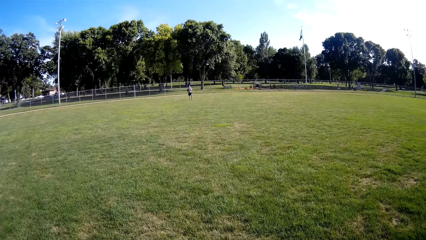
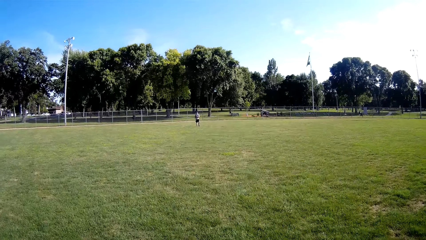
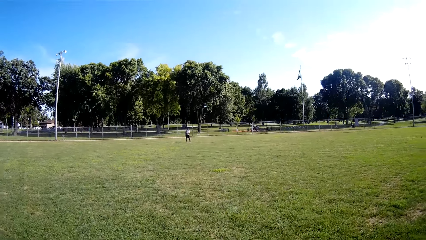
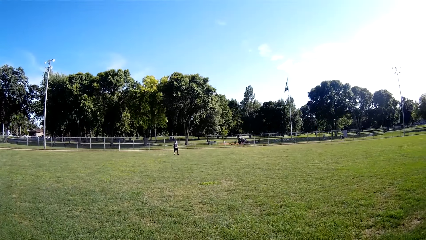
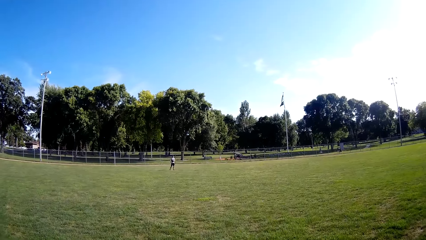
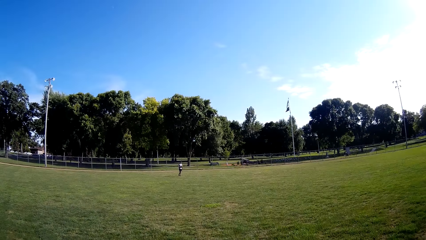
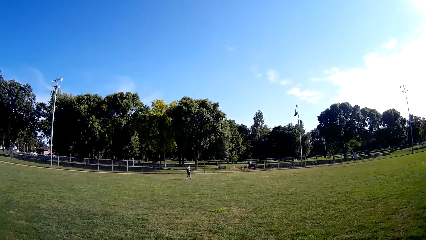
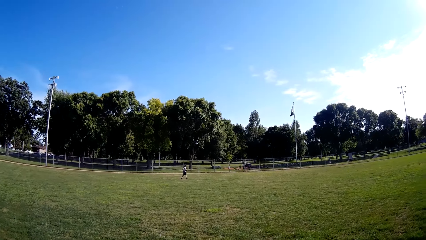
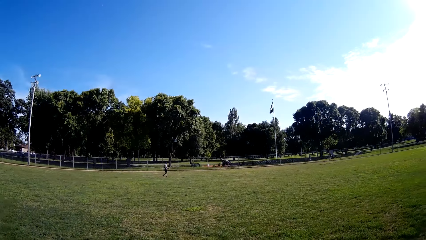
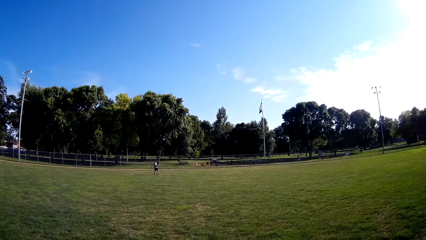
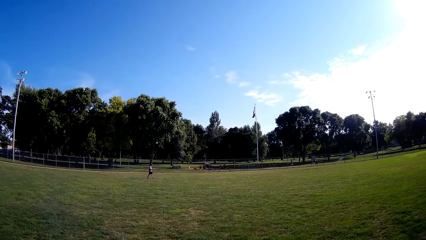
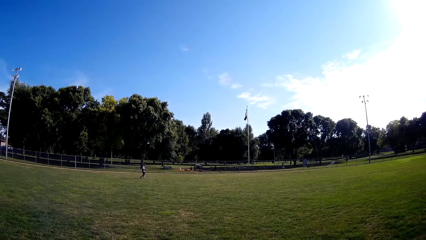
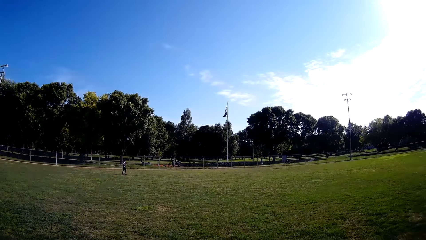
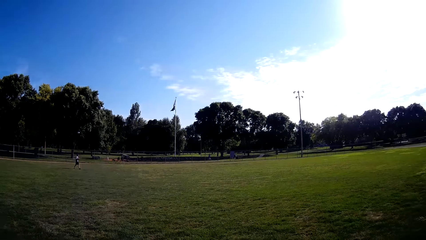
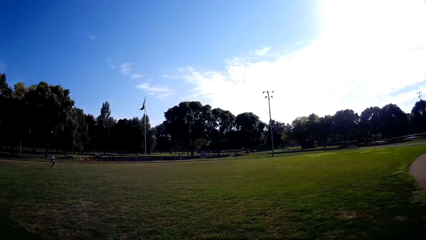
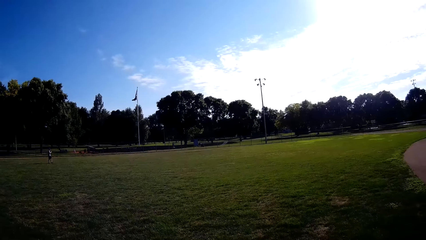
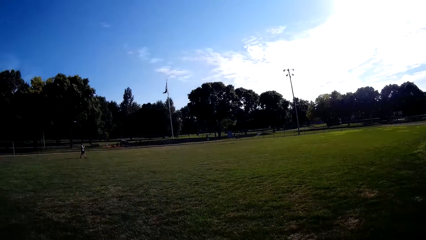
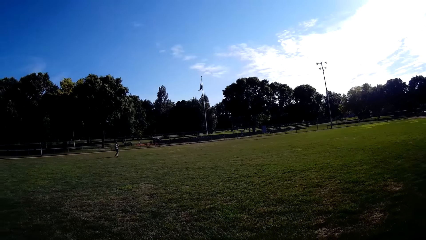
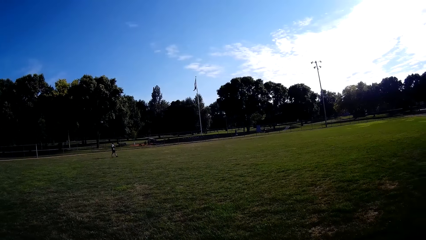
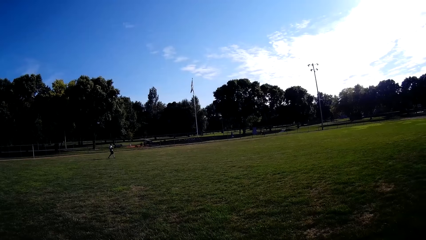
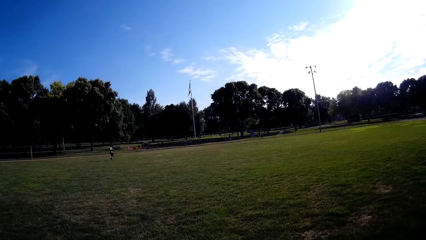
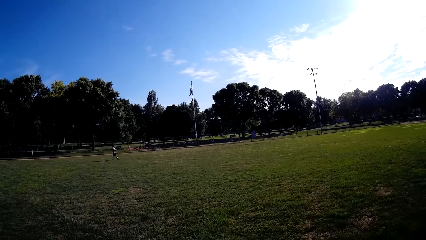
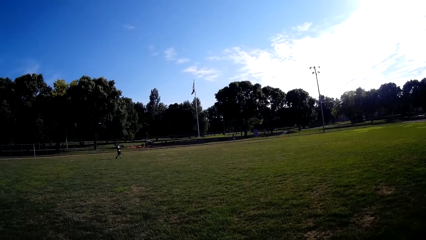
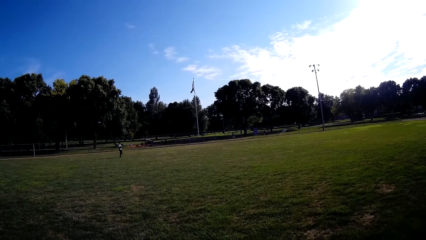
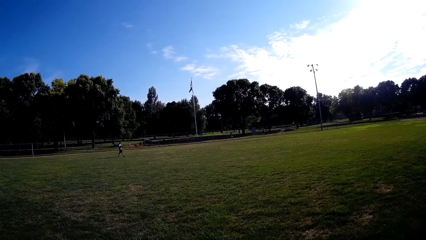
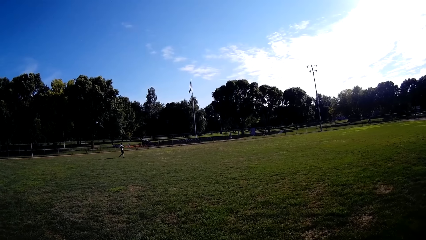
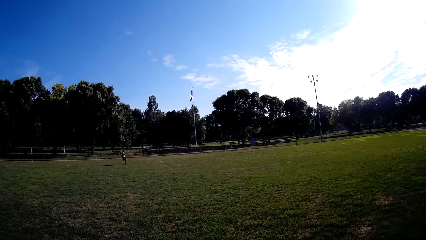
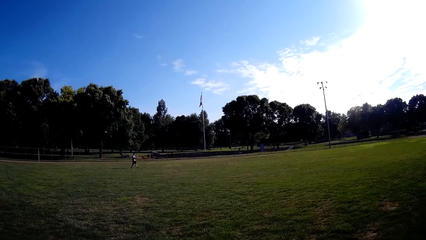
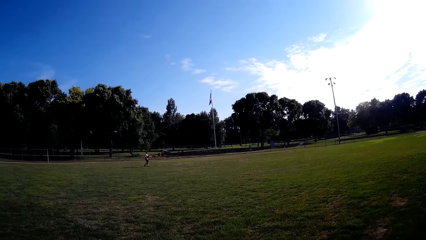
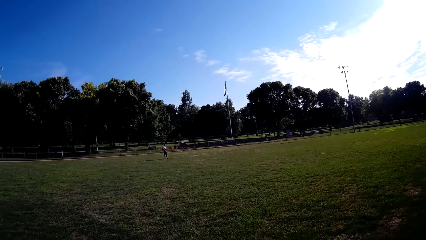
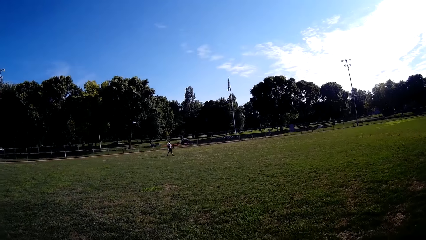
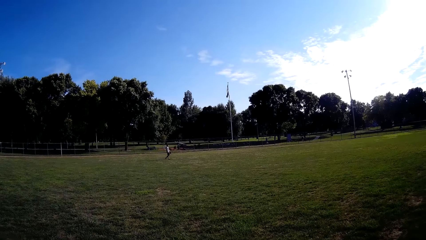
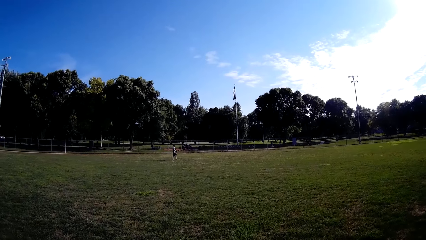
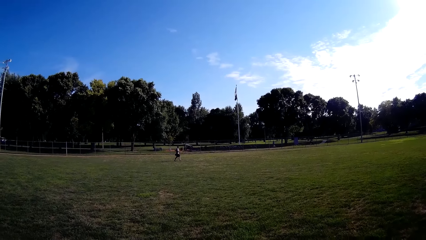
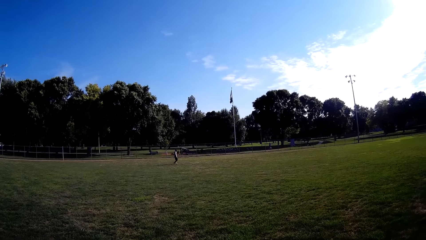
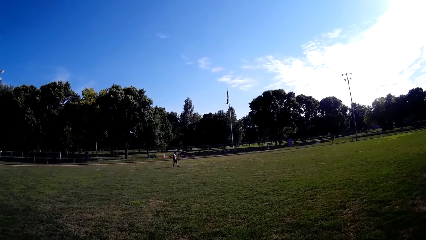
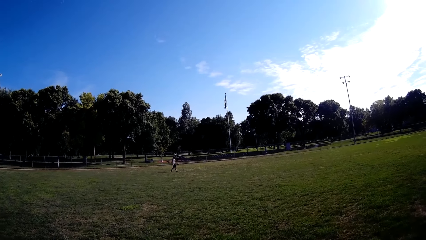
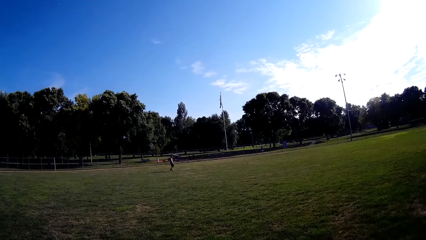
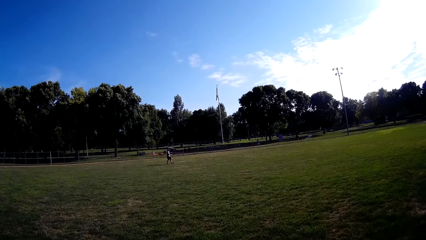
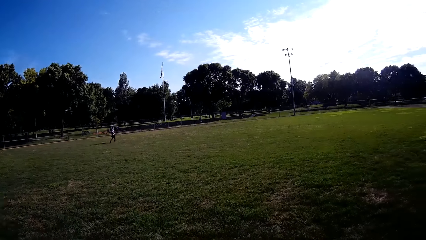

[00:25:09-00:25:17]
A man walks in the field.

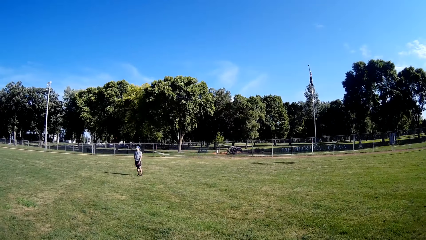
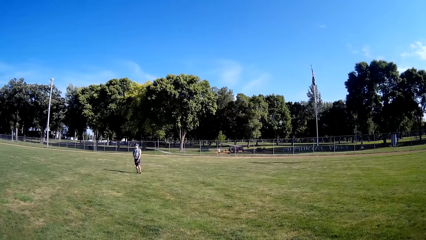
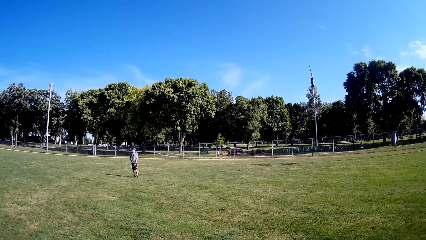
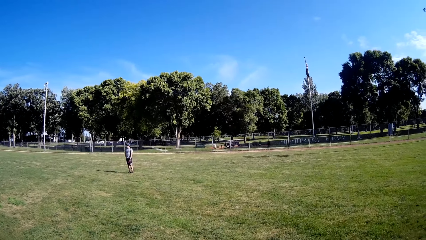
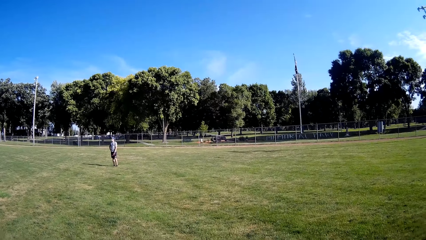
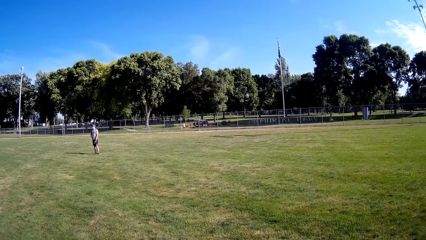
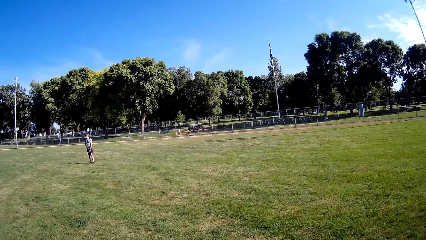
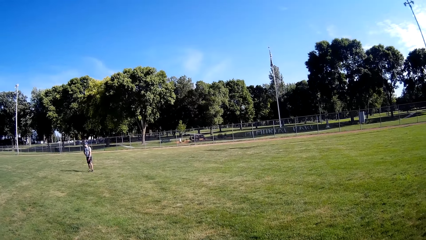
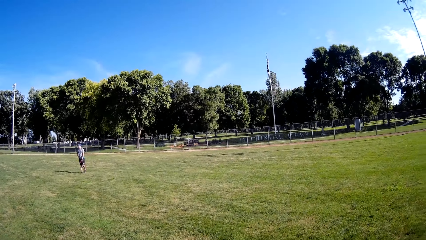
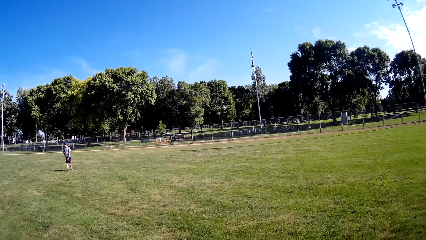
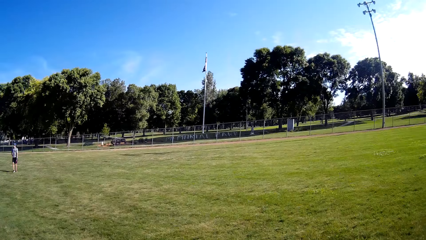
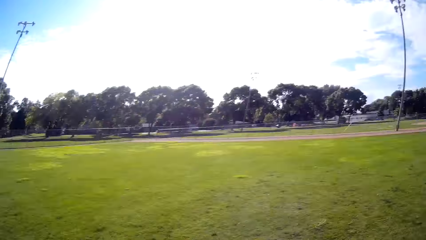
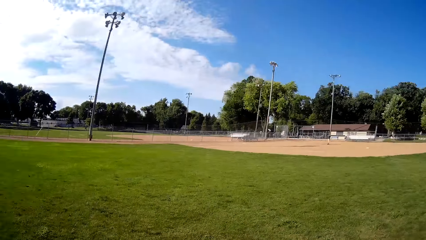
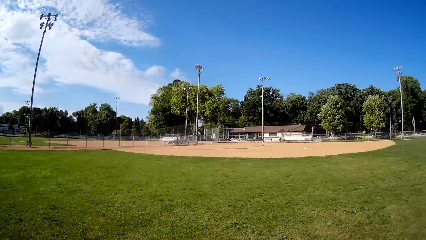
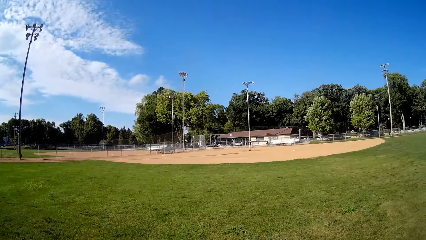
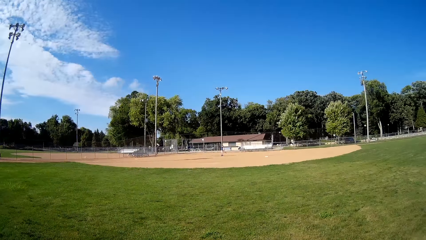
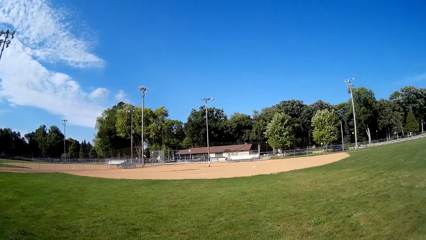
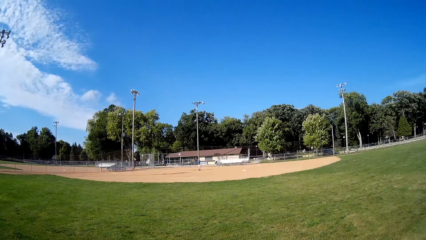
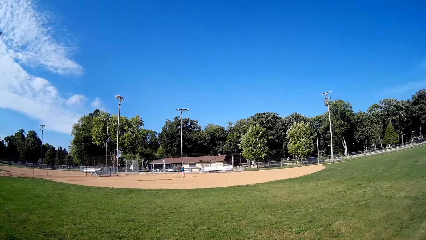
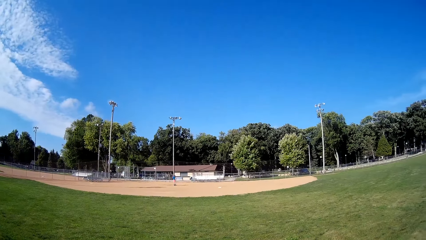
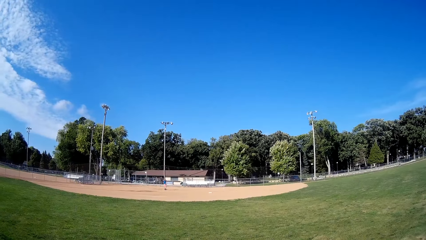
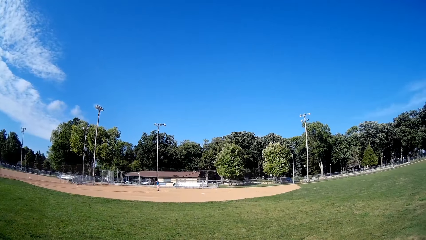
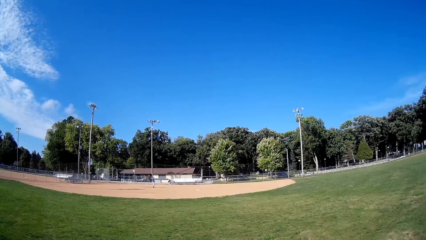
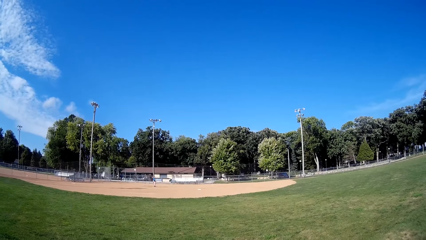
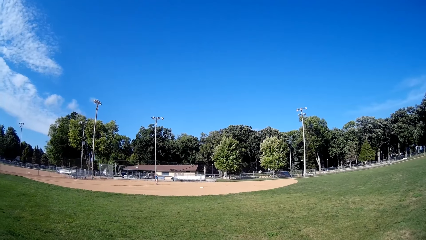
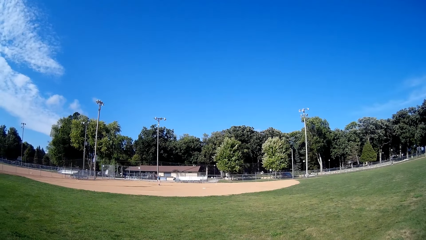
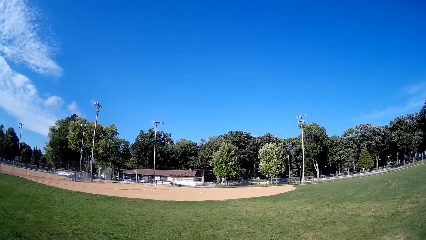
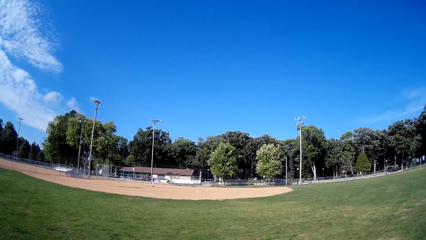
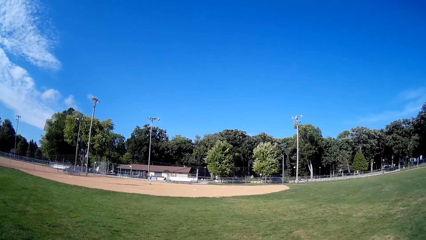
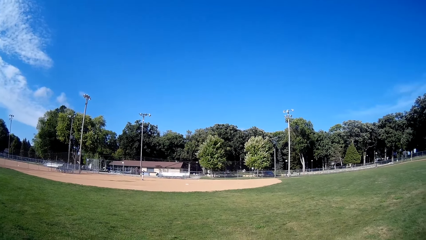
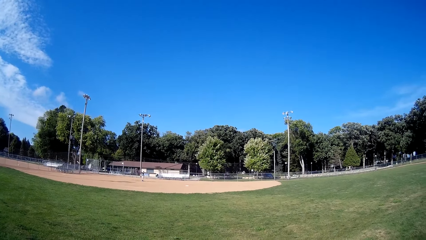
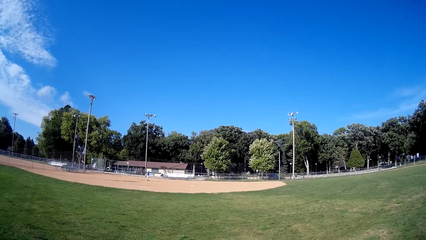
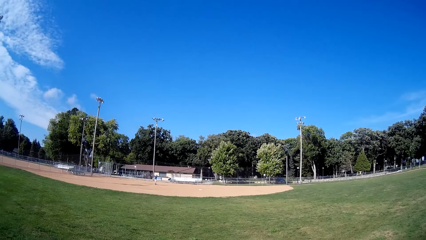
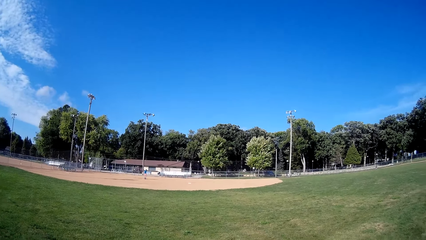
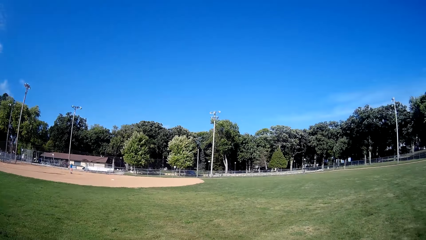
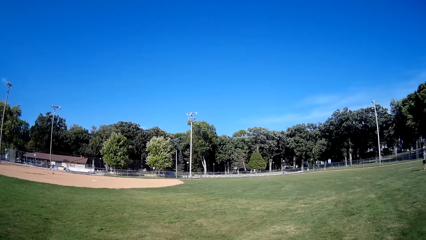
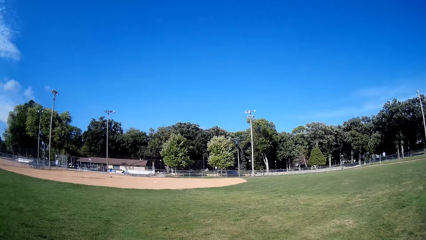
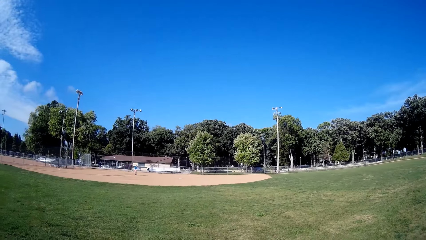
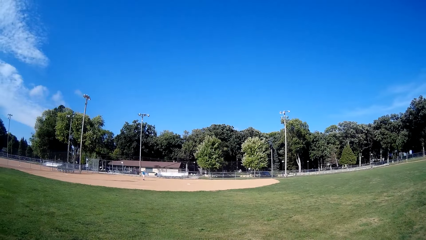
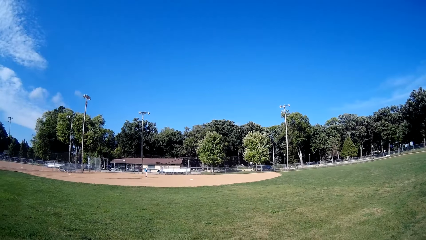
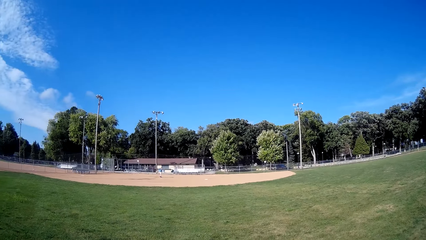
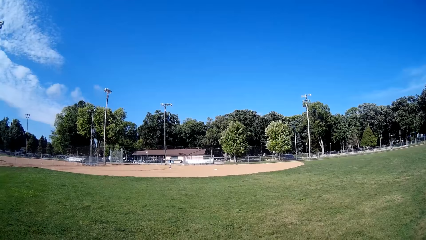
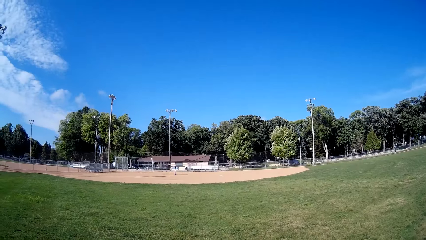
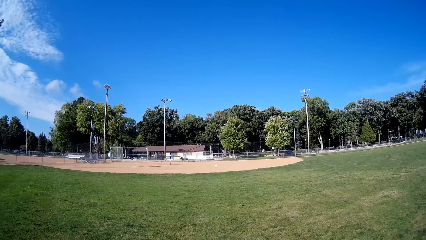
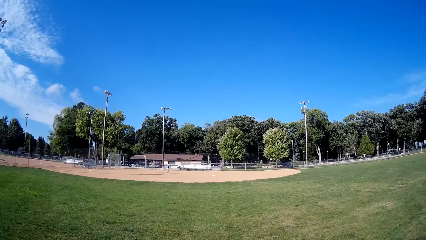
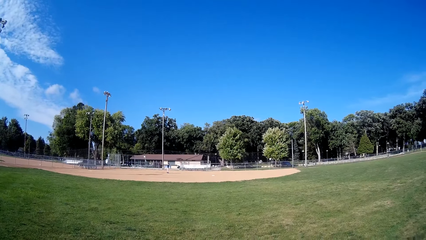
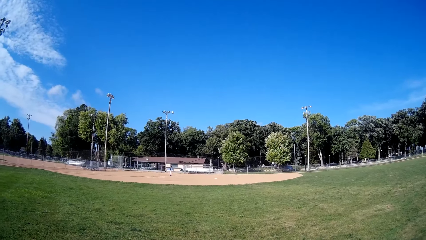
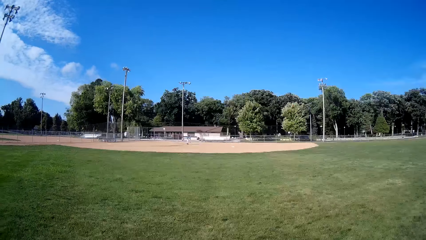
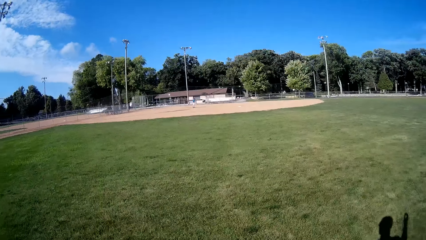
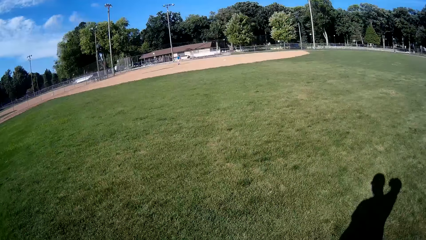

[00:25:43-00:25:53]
A man stands in the field. The man stands in the field again.
